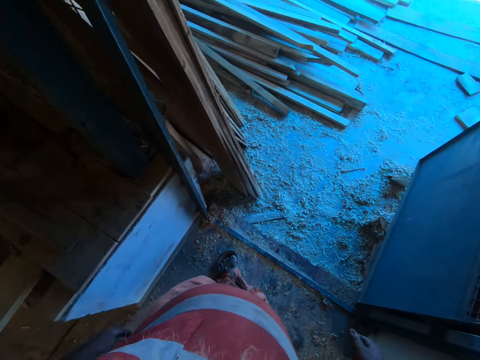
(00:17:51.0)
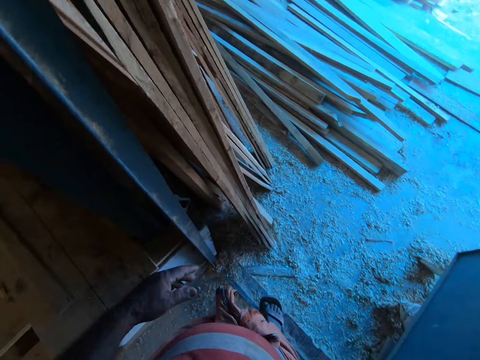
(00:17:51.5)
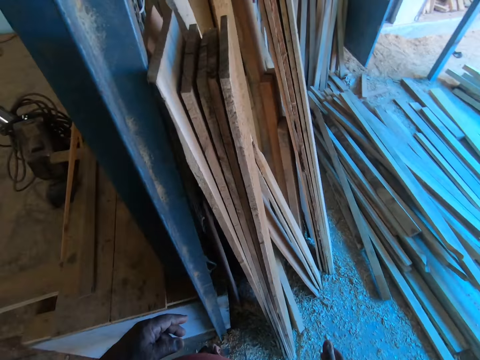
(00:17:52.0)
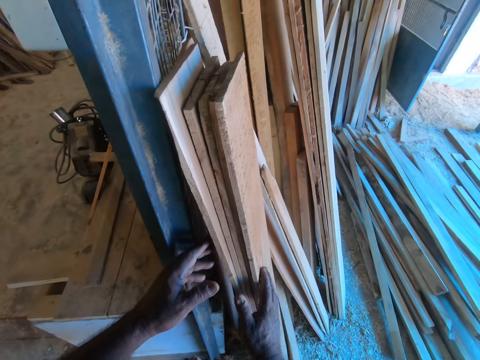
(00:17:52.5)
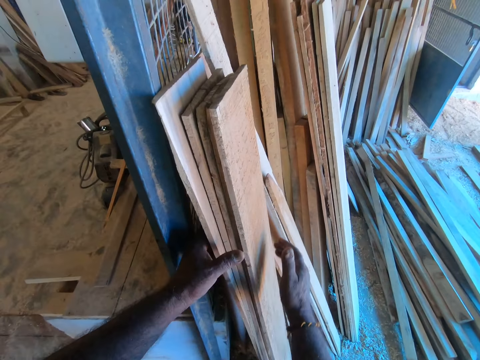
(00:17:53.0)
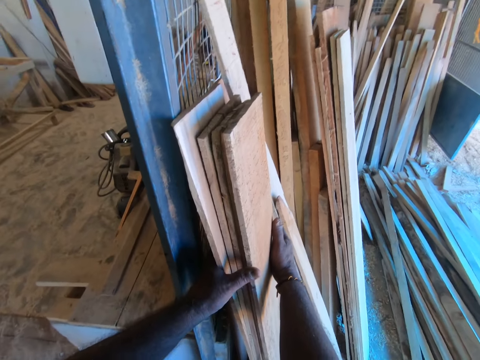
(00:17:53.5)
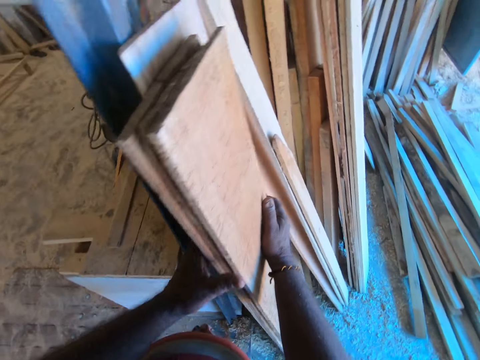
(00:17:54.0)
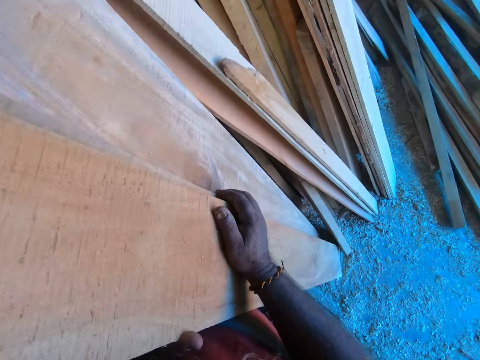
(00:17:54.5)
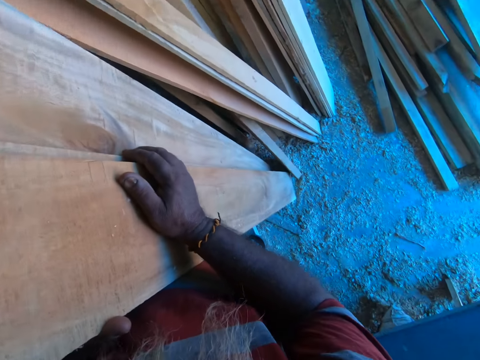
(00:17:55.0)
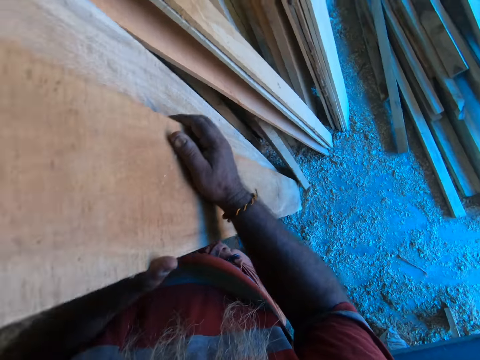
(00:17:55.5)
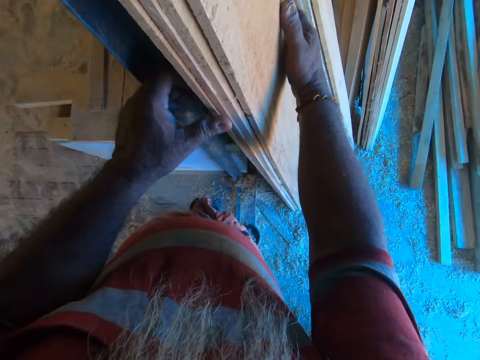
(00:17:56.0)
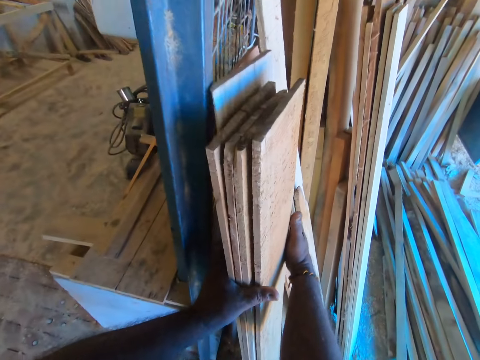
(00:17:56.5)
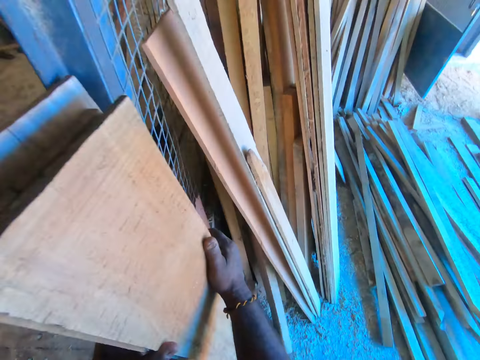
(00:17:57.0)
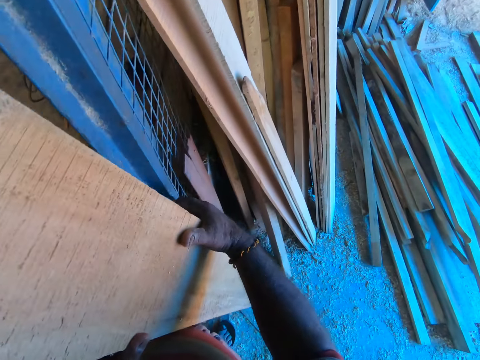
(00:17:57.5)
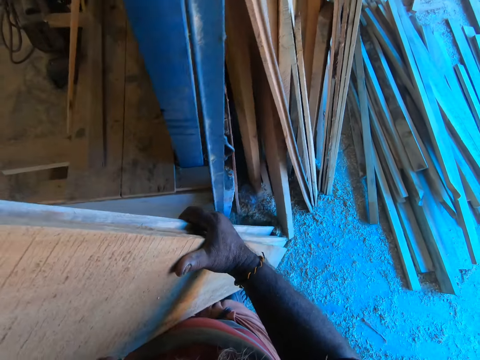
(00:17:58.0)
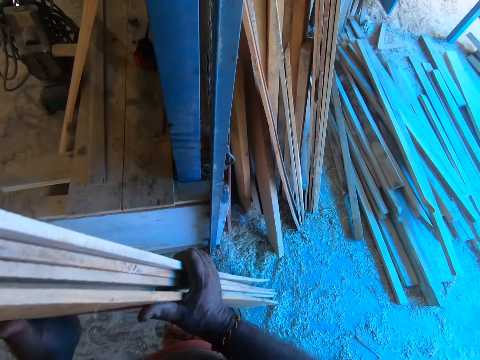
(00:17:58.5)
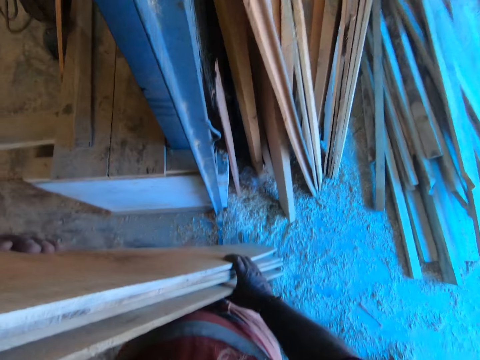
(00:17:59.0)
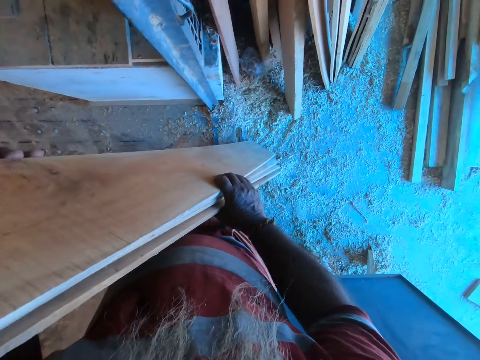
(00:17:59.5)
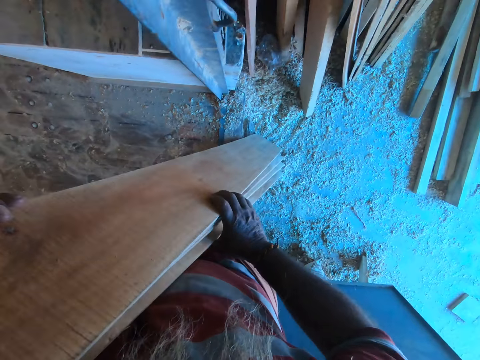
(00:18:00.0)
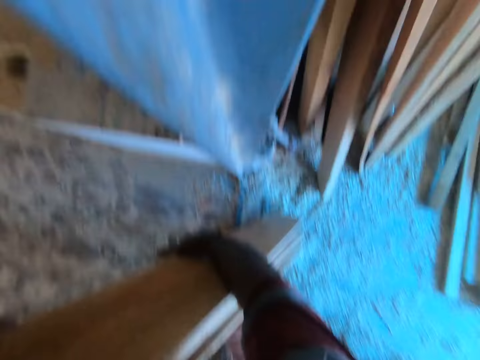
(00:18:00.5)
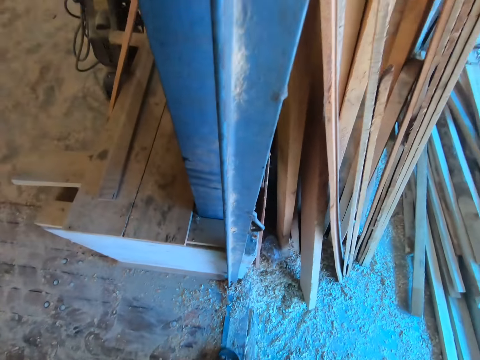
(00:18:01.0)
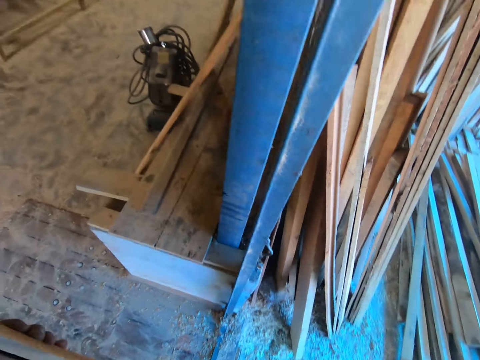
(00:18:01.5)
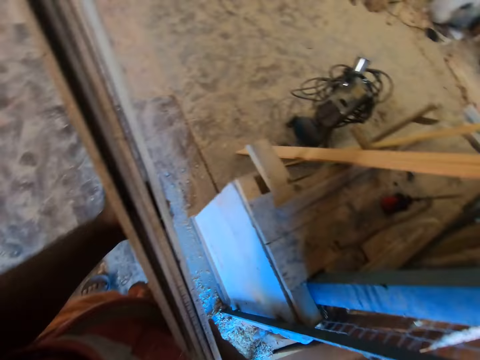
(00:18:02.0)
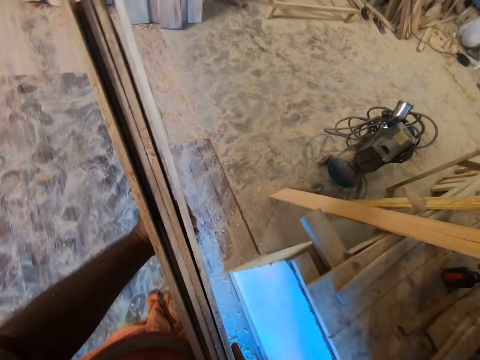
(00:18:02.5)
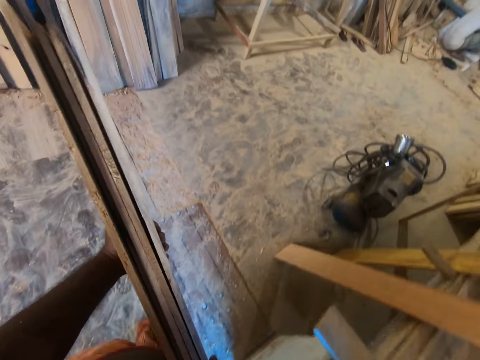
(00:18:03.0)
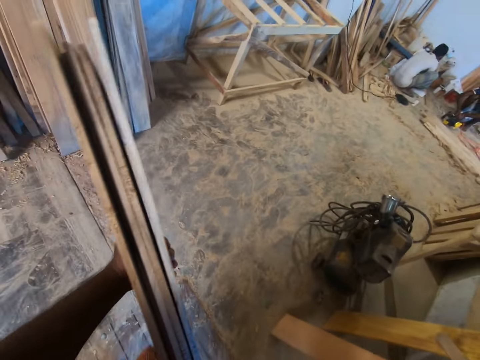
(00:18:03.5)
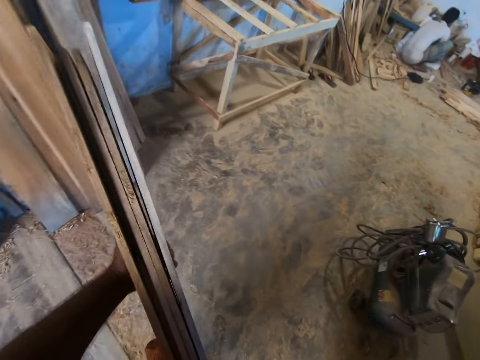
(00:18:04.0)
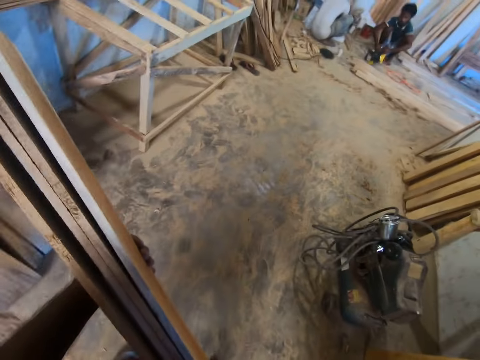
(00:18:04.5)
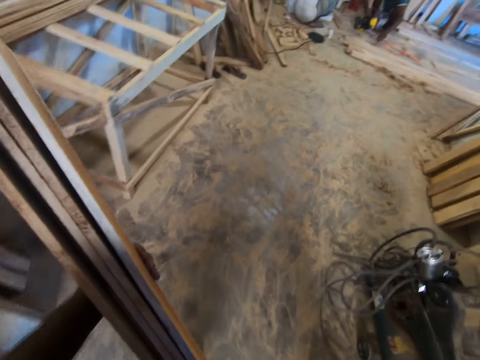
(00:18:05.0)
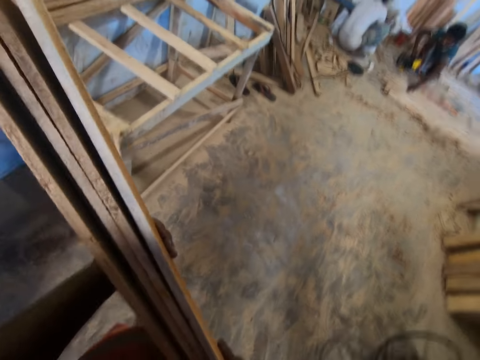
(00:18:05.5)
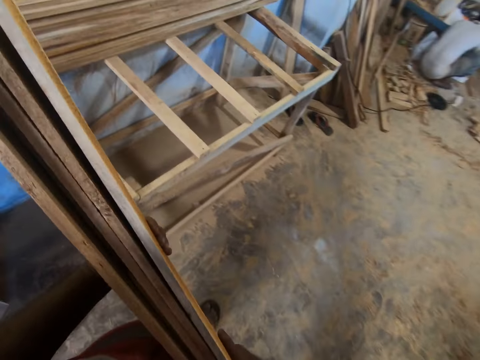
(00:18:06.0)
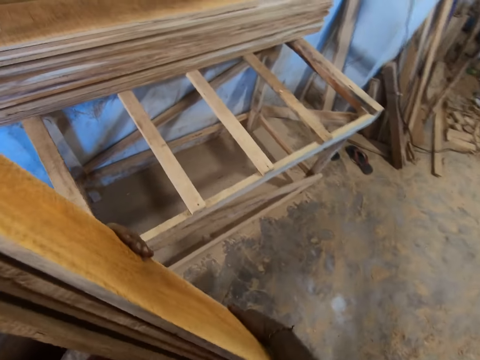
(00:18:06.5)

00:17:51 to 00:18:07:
The camera wearer touches the timber. He picks some planks at the wall with his right hand. He stares at the timber. He picks up the timber. He lifts the planks with both hands. He carries the timber. He walks towards the table. A person stares at the wall.

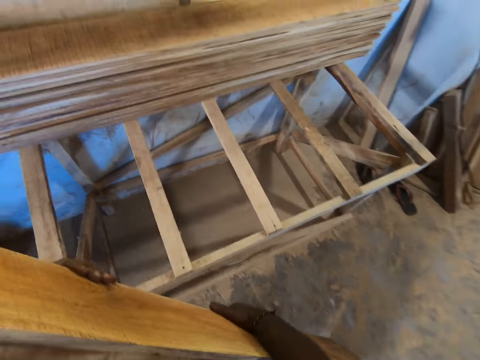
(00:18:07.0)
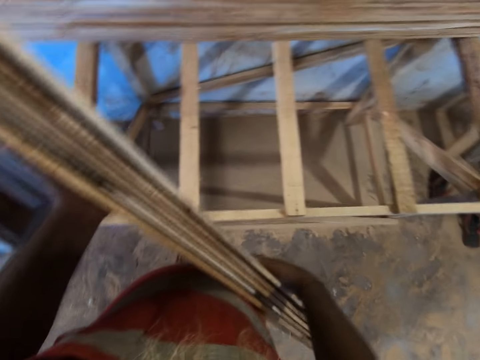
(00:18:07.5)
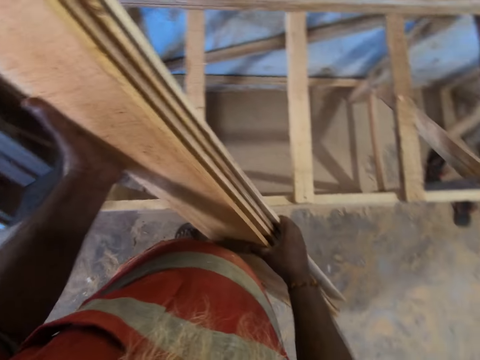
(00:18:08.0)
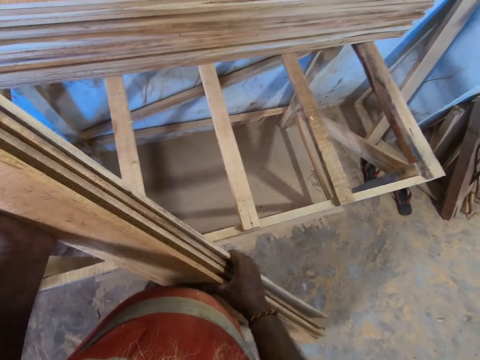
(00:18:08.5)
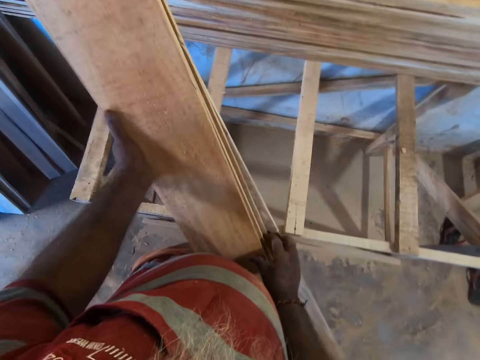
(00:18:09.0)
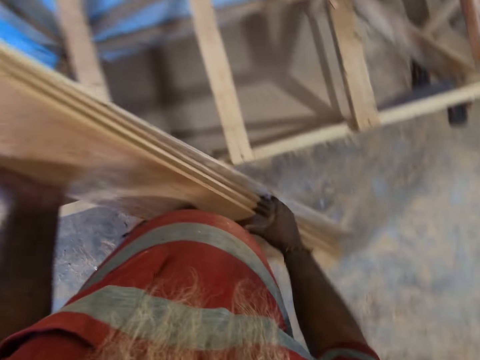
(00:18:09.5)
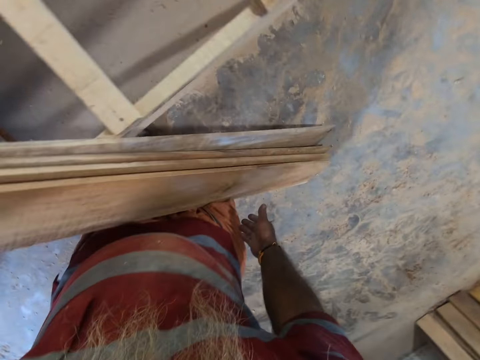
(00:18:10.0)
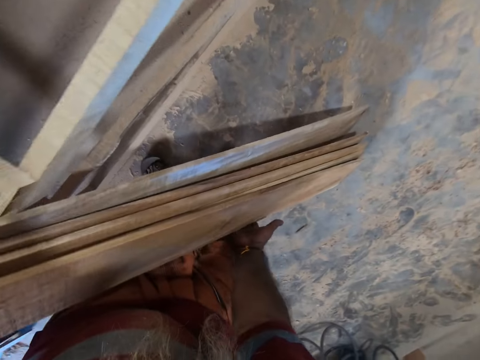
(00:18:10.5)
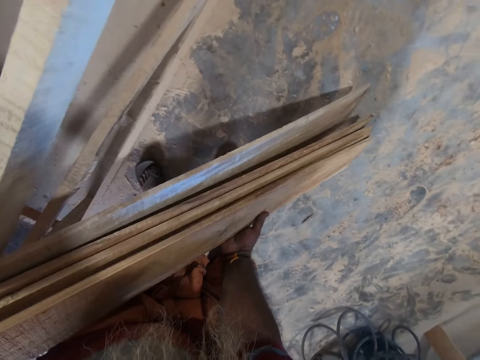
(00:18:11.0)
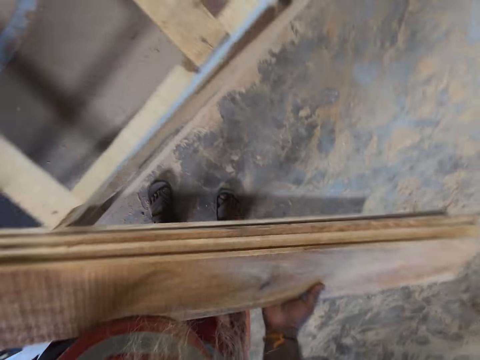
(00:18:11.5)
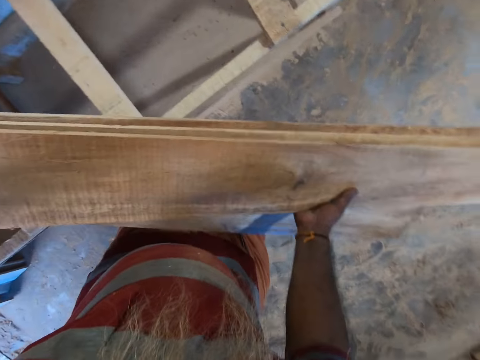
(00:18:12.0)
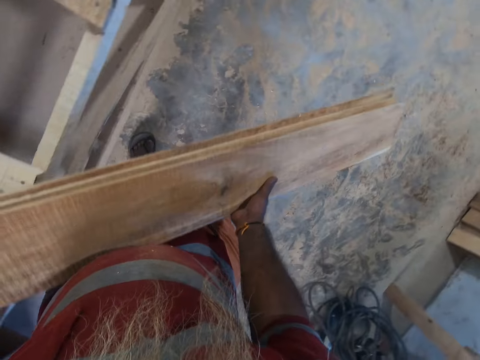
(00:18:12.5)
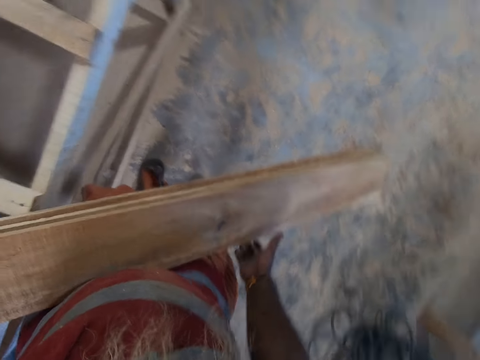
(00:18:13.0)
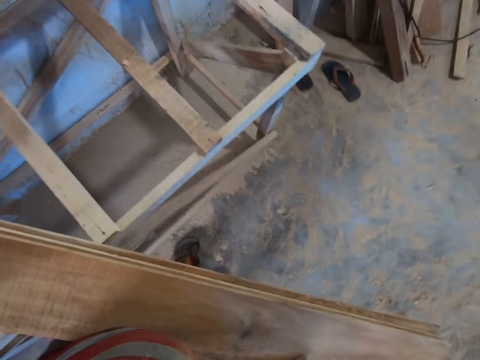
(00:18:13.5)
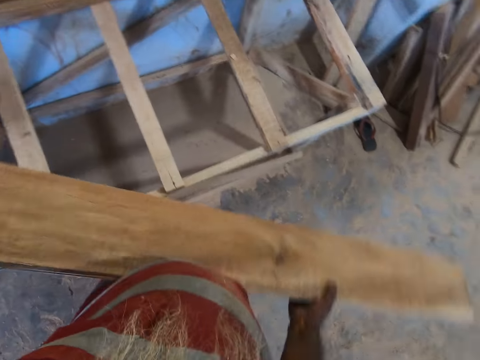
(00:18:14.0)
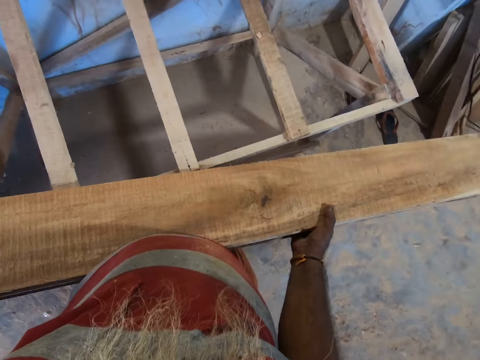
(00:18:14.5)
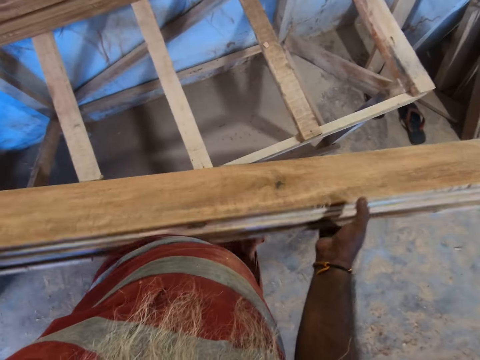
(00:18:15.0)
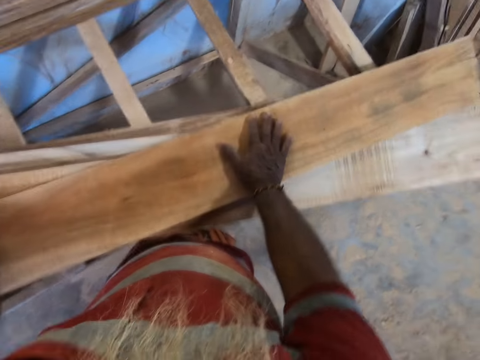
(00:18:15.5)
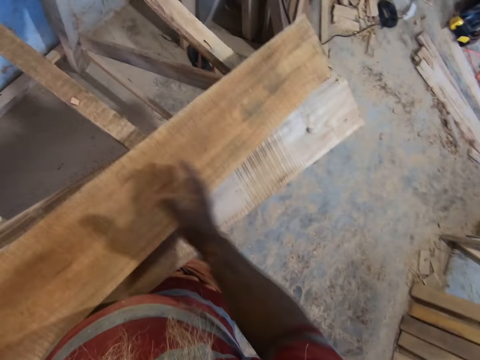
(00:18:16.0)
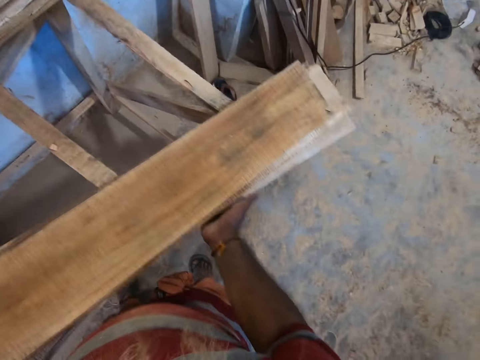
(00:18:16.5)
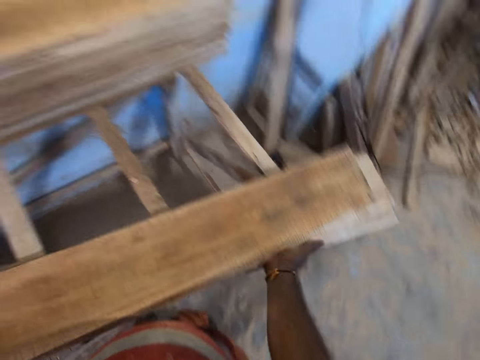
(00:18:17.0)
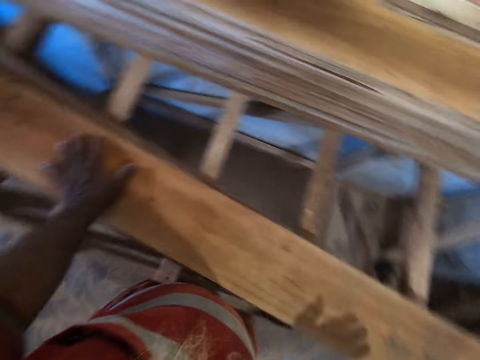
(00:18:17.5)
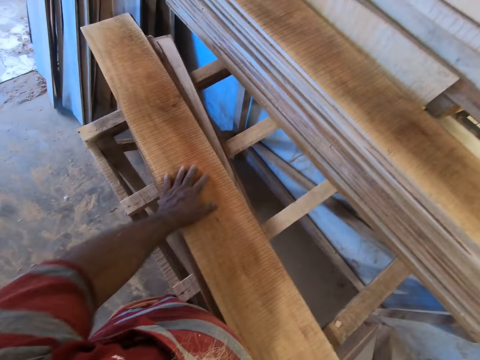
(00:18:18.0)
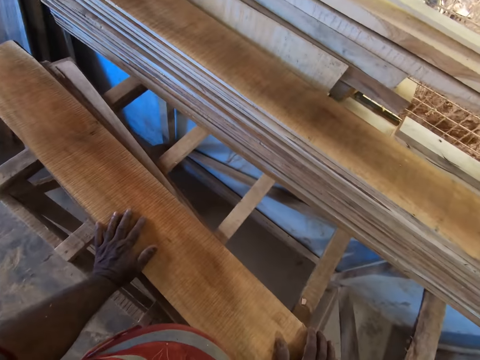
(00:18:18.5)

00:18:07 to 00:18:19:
The camera wearer leans the timber on the table. He lifts the timbers. He adjusts the planks on the wooden scaffold with his right hand.
